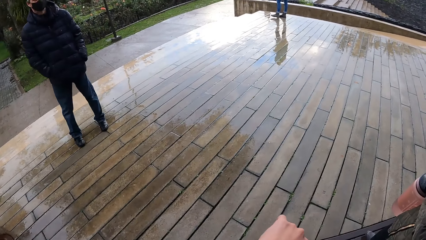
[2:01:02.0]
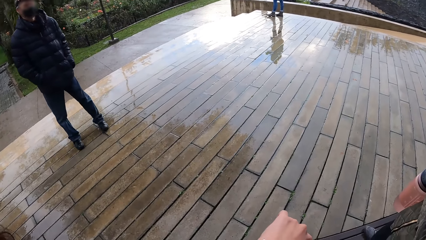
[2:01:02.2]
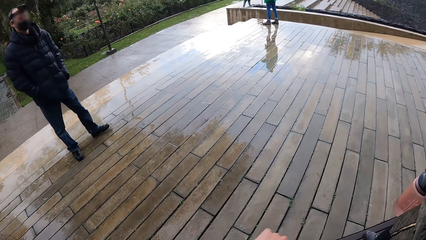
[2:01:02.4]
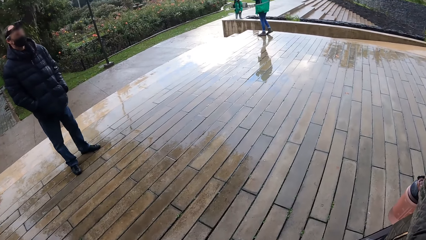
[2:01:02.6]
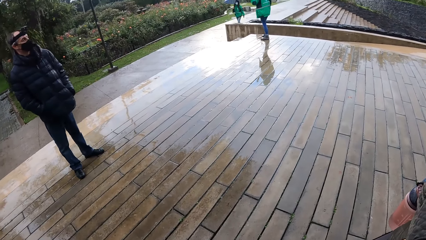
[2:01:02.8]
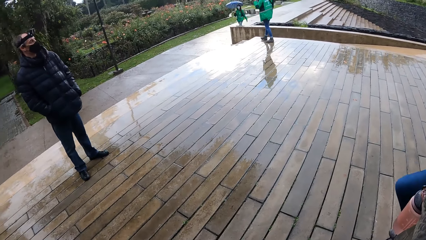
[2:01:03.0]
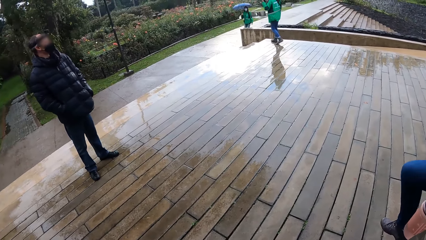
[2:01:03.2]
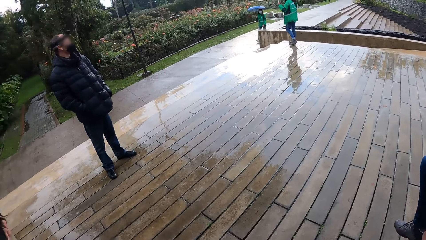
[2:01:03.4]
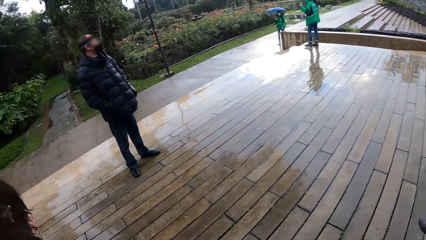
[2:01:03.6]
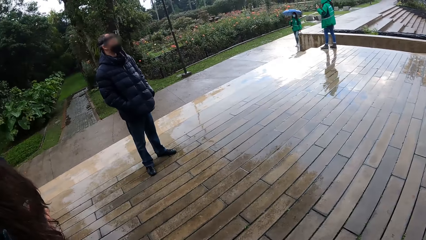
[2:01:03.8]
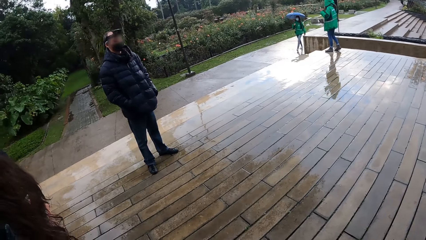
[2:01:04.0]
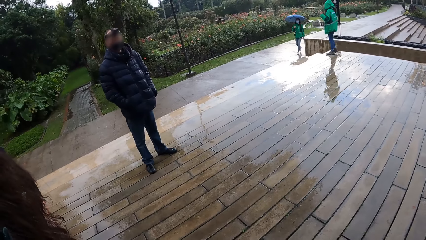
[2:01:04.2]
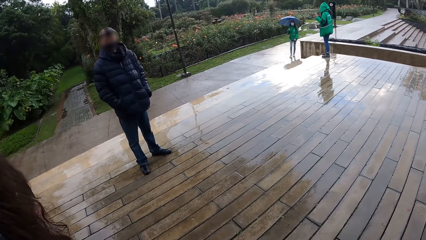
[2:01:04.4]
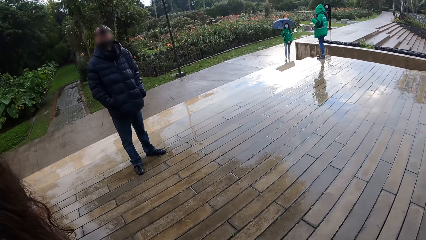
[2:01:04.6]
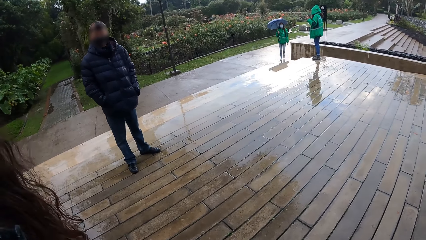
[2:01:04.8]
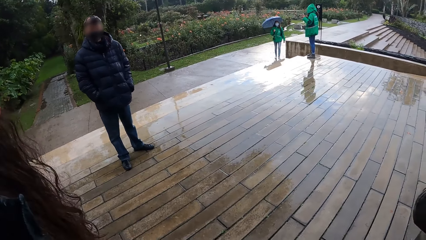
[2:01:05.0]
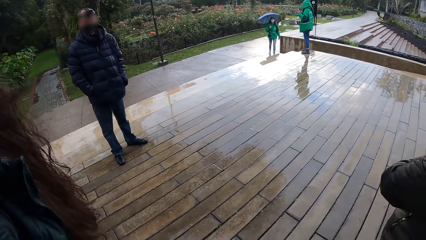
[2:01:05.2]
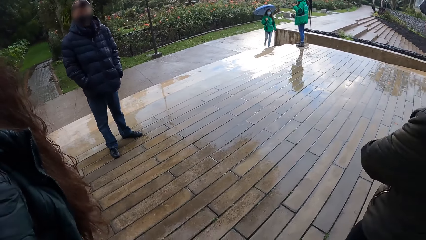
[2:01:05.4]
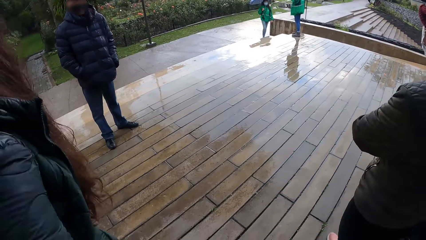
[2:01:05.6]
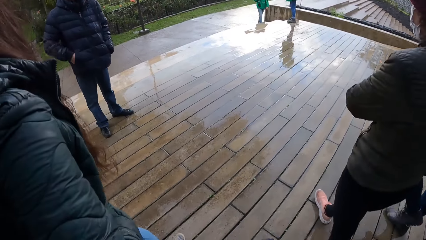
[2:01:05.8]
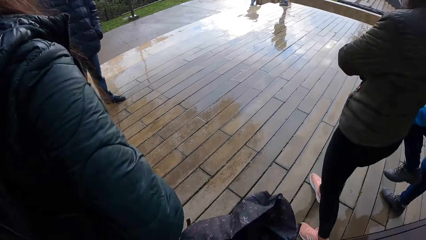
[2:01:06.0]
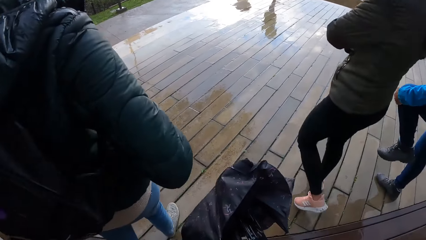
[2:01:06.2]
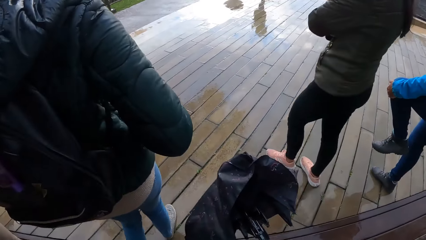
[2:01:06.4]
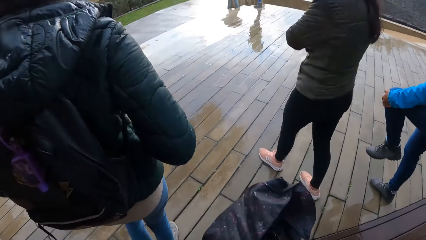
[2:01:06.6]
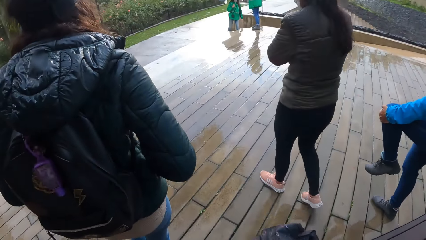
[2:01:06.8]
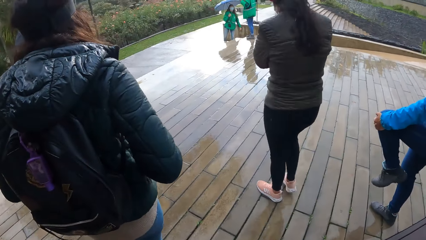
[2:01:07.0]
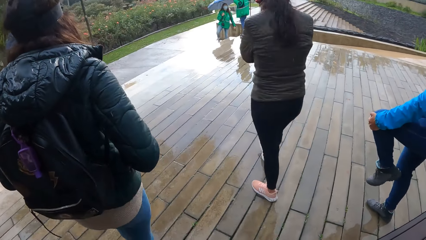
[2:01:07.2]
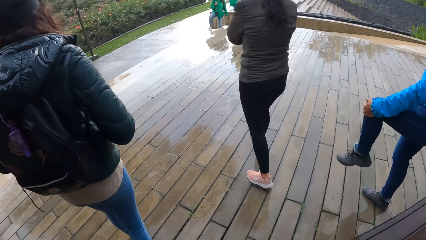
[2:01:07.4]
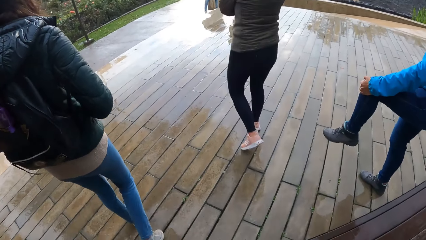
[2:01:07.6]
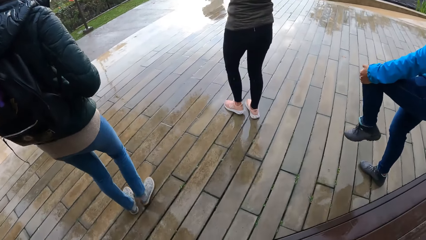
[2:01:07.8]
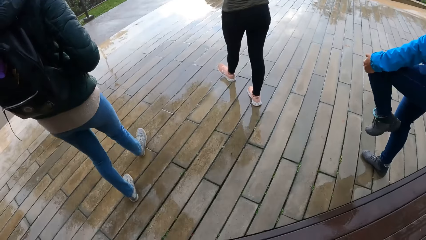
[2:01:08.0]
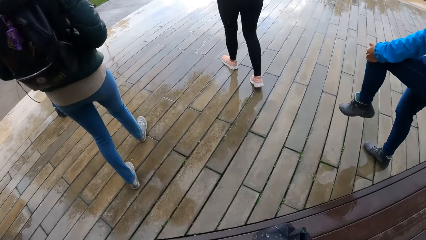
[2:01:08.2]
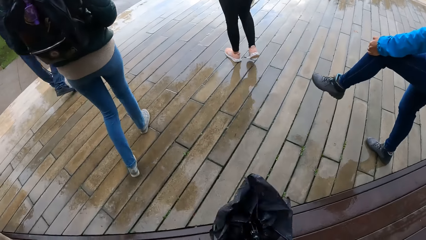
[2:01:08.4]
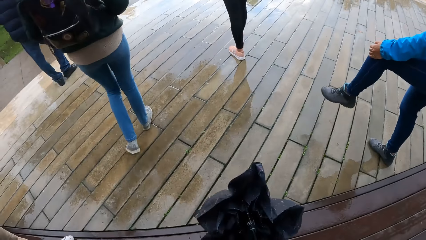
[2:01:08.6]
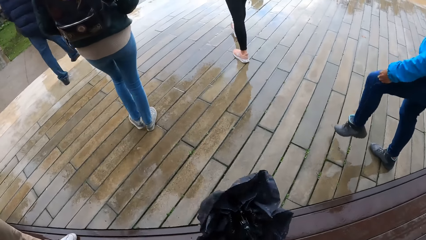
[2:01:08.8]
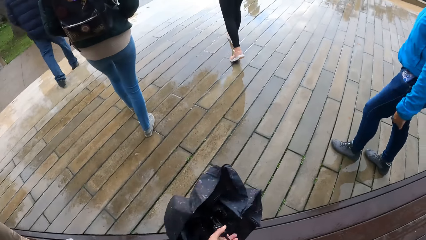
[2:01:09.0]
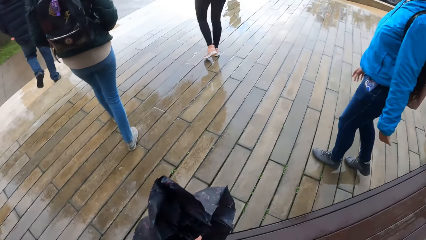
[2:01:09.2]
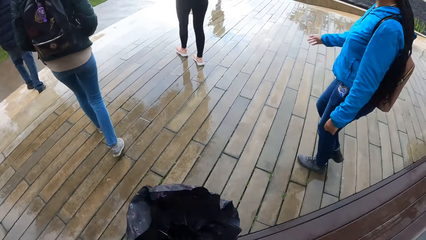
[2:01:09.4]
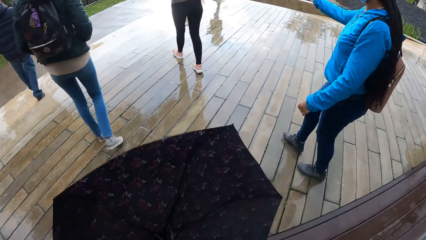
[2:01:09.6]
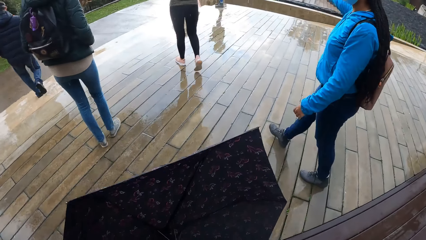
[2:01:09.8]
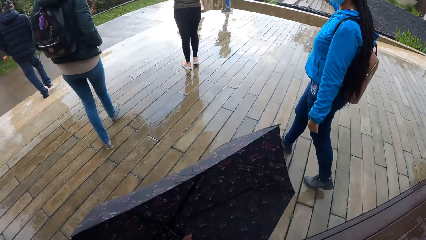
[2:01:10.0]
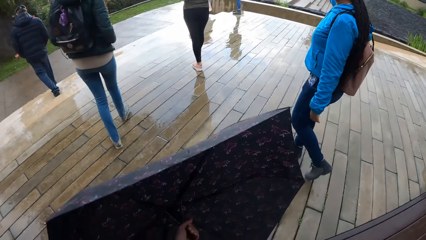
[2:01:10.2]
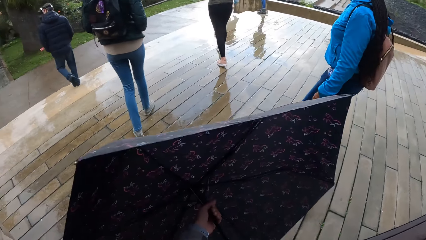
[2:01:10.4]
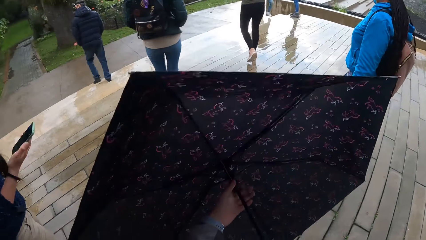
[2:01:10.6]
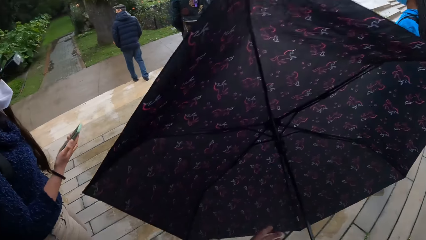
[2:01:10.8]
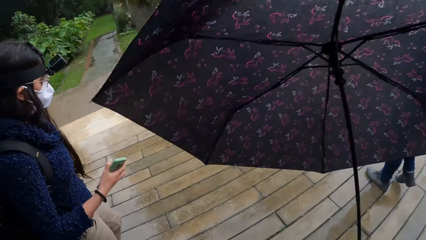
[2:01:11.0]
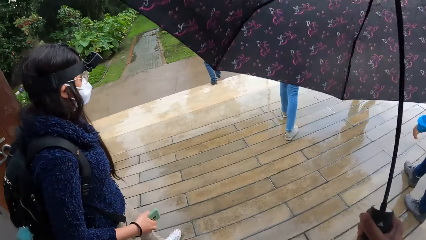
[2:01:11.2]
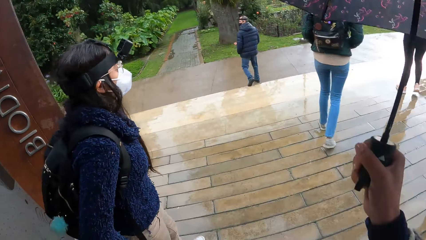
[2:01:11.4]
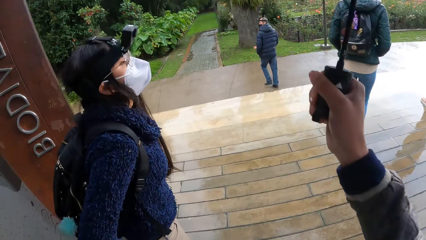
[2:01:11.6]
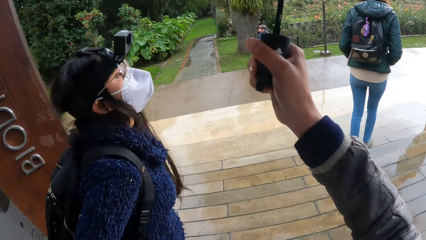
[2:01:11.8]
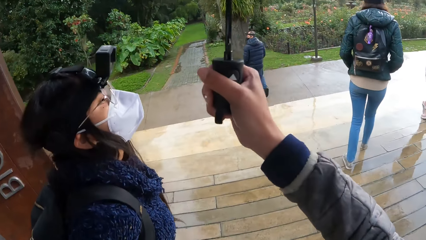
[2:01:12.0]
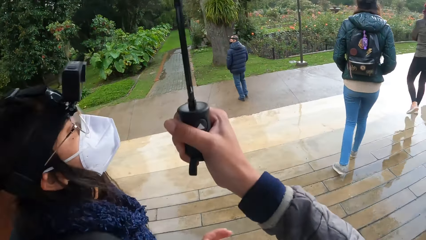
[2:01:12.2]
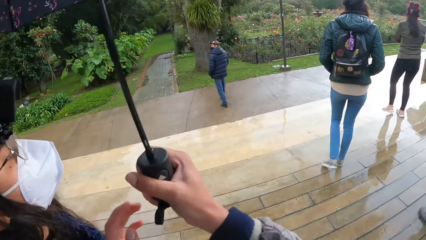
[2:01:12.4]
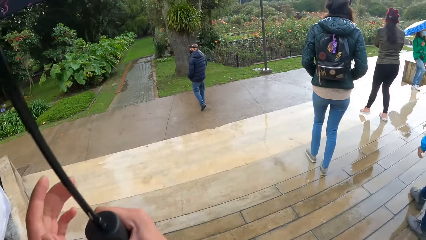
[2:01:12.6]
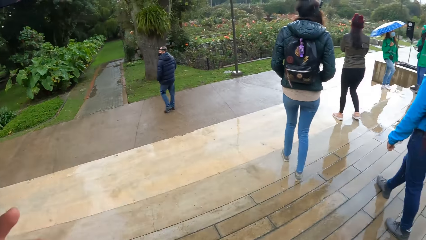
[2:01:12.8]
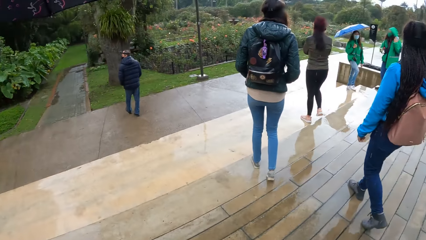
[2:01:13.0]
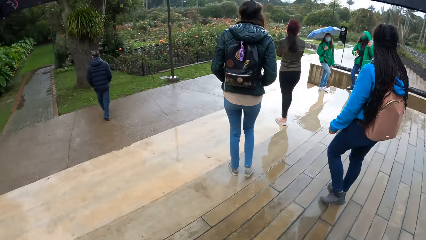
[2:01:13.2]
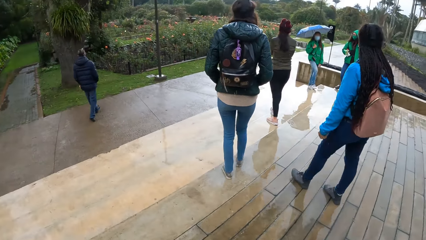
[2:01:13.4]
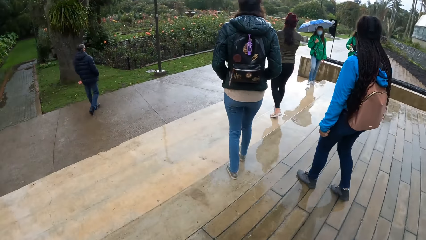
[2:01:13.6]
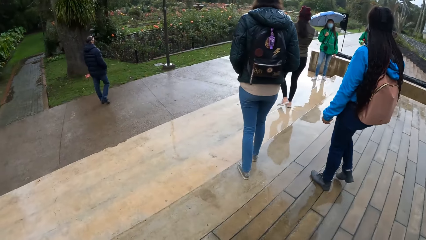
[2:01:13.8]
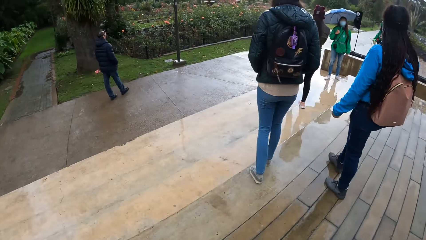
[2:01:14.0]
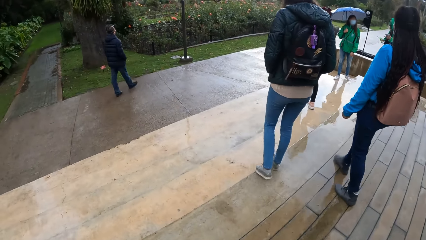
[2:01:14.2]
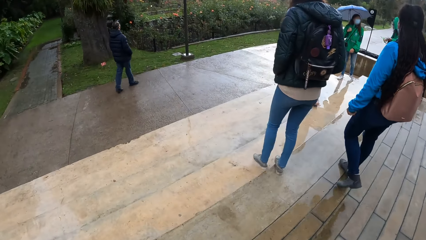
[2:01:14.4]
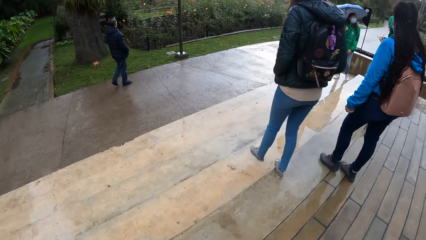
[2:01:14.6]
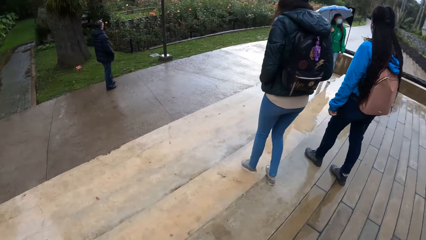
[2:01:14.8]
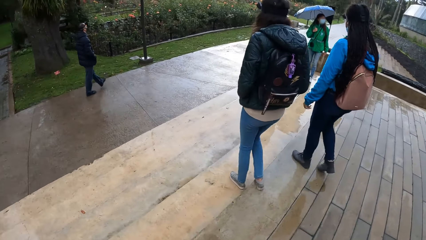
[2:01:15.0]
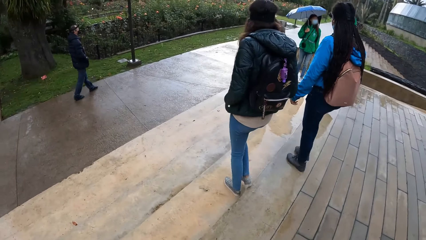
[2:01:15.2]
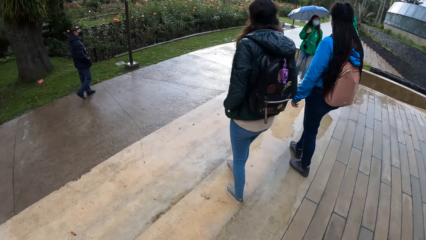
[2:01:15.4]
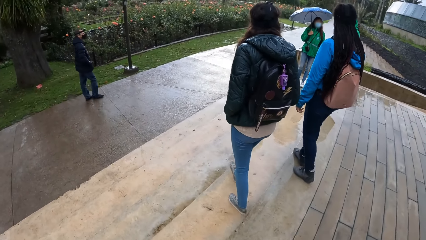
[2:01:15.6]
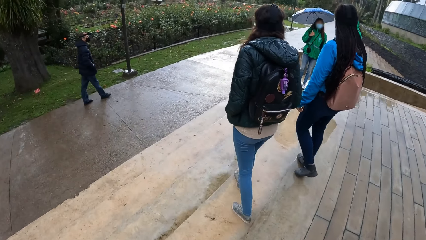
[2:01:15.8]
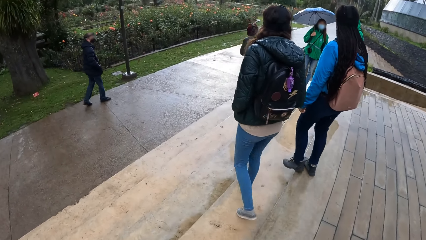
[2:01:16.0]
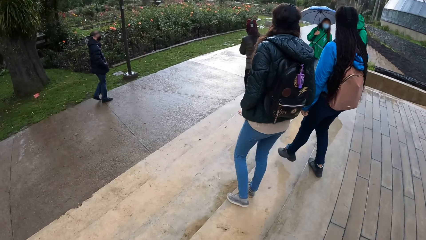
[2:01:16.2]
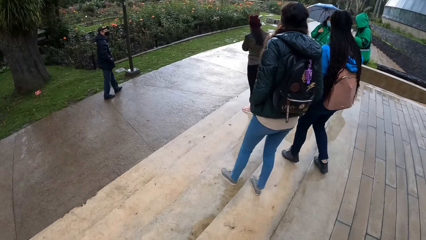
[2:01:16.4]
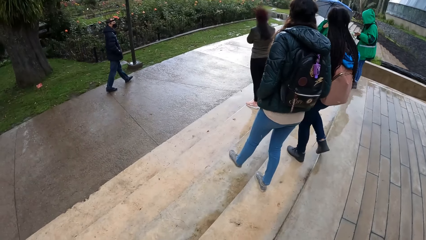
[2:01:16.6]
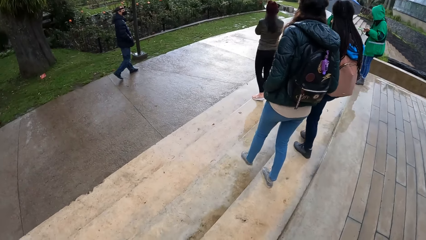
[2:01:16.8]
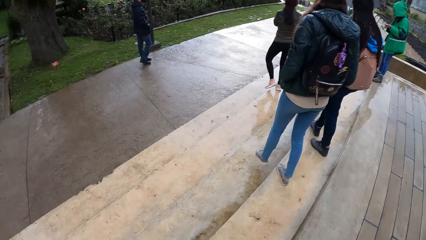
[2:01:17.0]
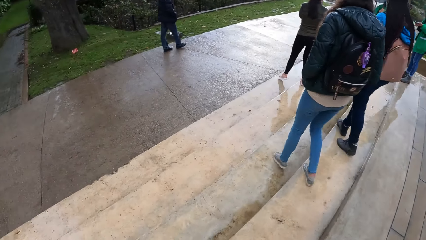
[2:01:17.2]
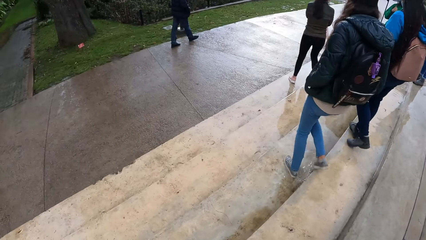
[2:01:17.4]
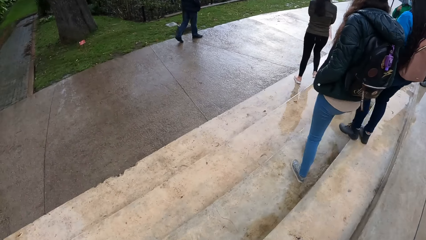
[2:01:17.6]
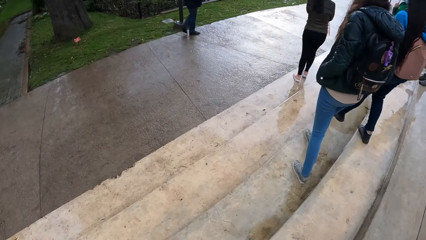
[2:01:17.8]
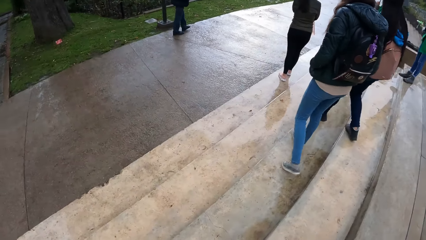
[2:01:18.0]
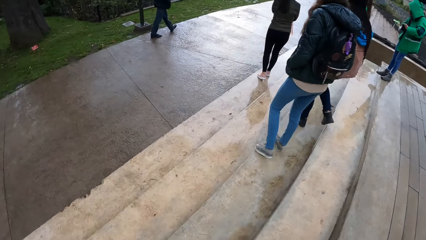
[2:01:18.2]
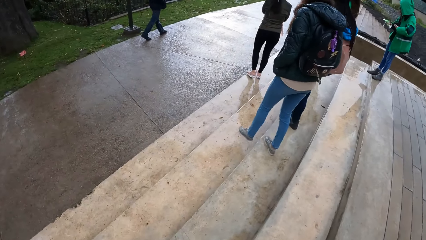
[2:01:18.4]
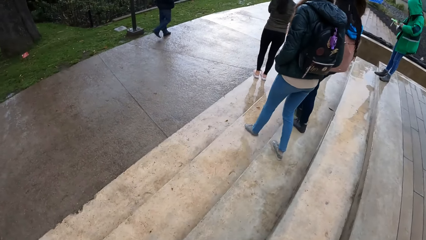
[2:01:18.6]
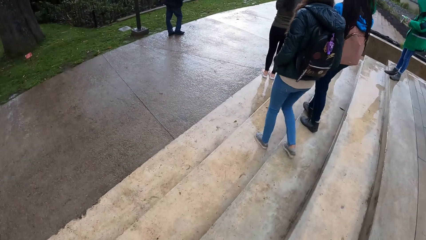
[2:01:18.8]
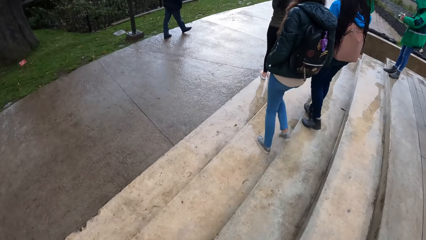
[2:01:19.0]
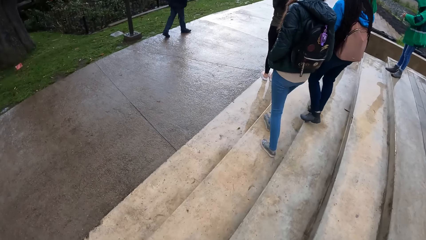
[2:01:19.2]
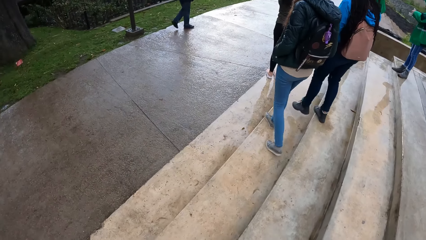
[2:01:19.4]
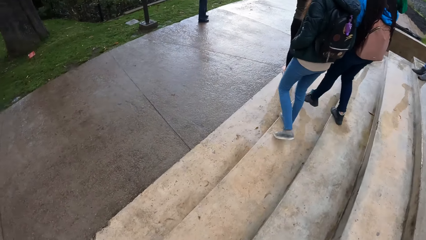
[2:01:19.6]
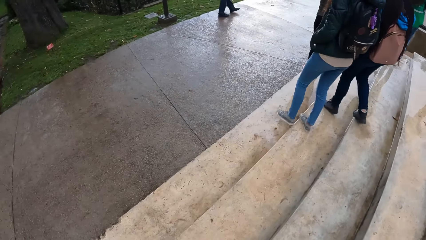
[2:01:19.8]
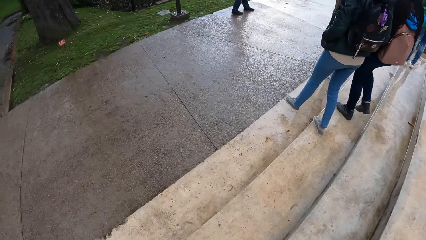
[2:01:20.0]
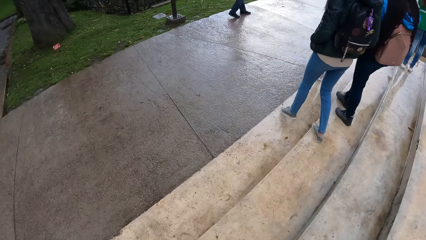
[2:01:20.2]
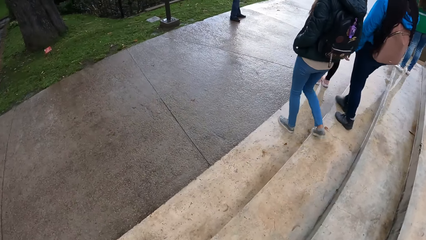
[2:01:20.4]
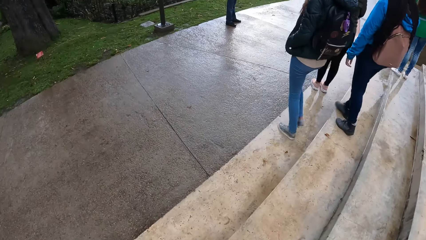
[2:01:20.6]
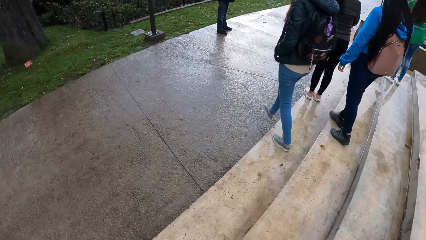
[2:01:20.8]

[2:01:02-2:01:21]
The camera wearer looks at the watch. They look around the compound. They hold the umbrella. They open the umbrella with both hands. They remove the umbrella. They give a woman the umbrella. They walk around the compound. They look around the compound.
